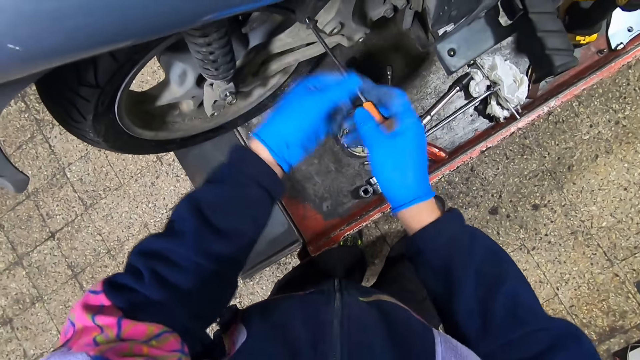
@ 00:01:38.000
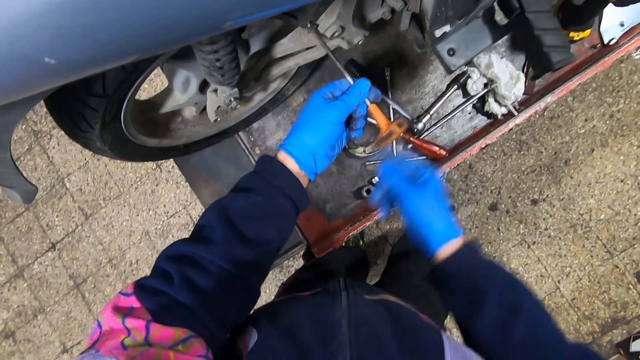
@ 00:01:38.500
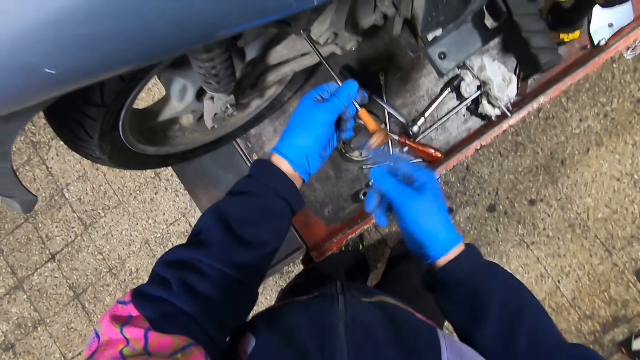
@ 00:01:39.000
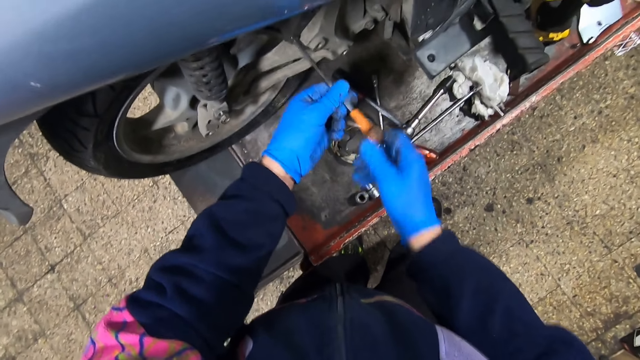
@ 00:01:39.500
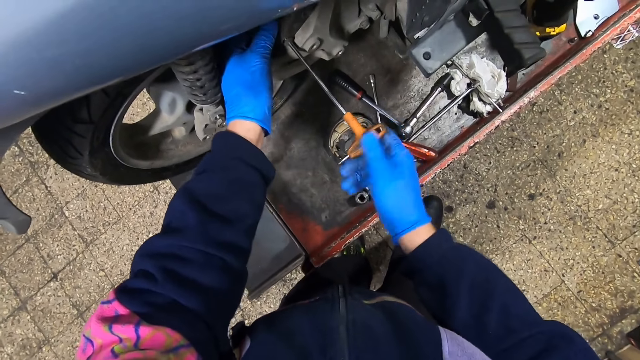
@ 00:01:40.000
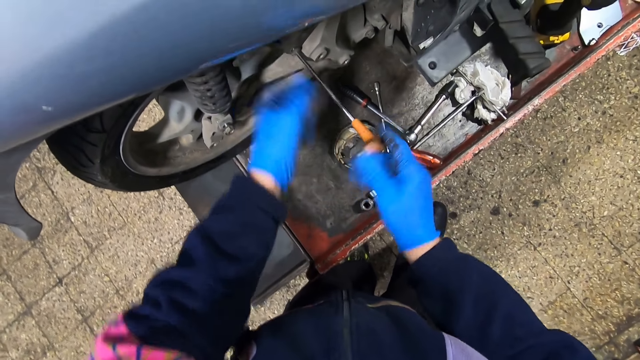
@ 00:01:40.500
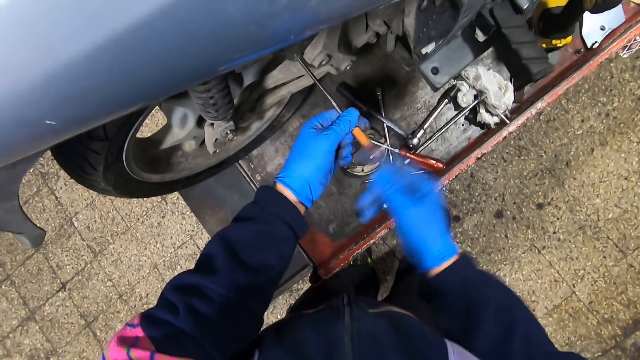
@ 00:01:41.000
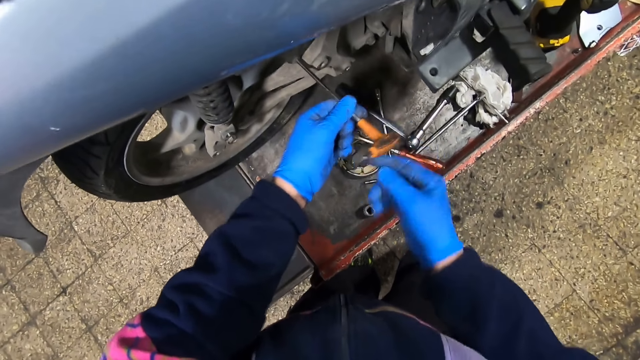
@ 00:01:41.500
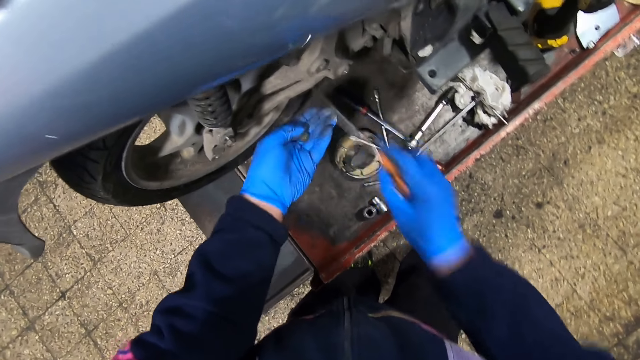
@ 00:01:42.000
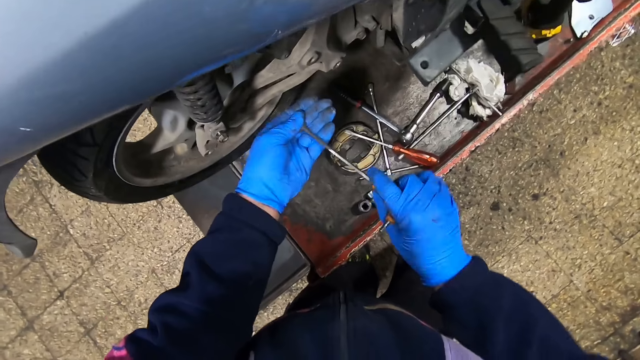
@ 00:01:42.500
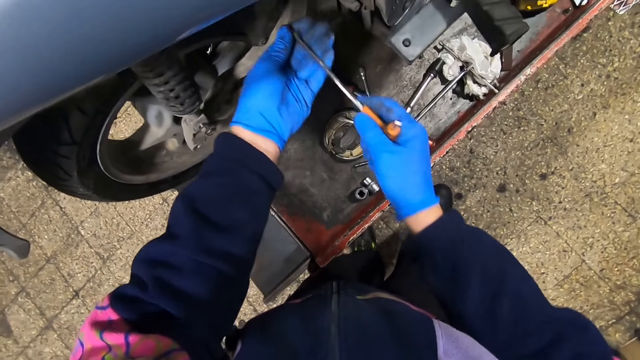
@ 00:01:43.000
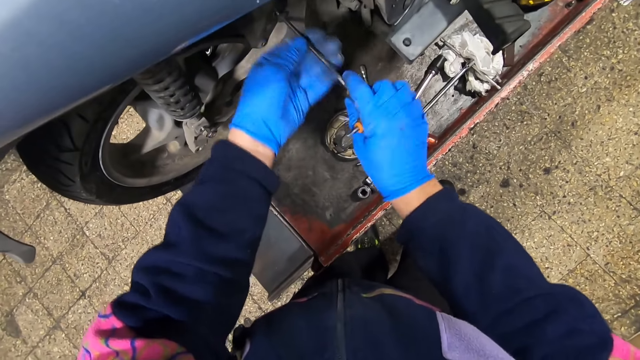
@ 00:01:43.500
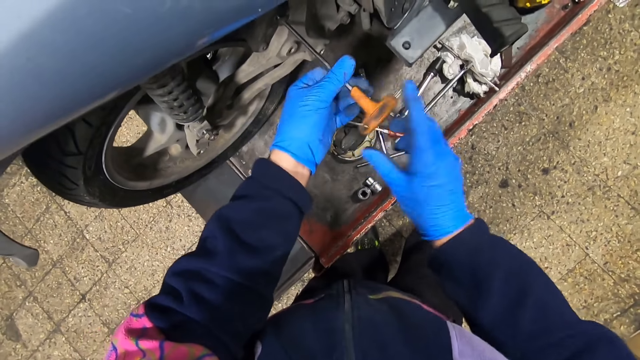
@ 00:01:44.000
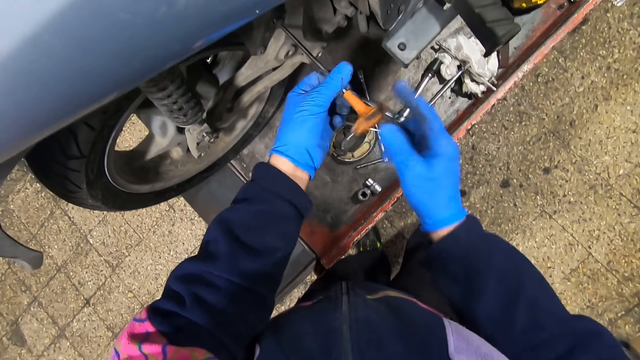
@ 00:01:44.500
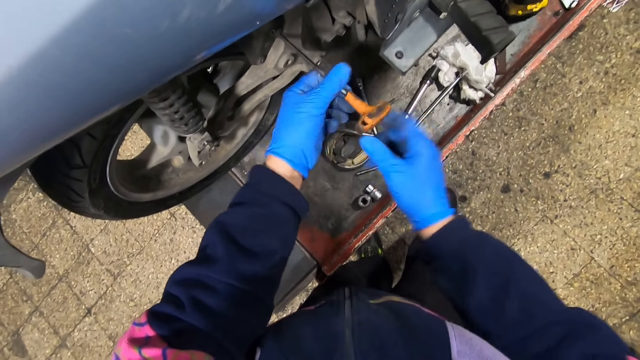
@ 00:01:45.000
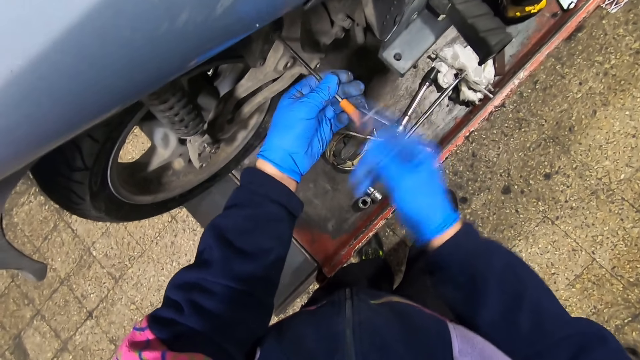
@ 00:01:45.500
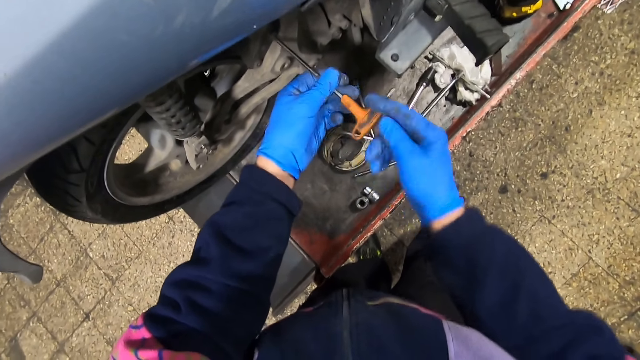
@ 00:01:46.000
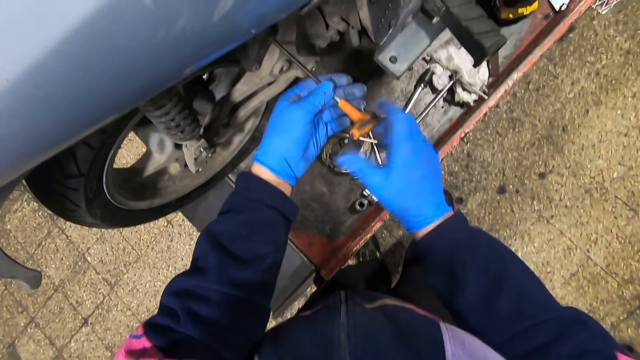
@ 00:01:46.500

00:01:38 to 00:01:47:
The camera wearer screws the screw into the wheel part with the screwdriver with both hands. He inserts the screwdriver in his right hand to another screw in his left hand. He screws the screw into another part of the wheel part with the screwdriver with both hands.

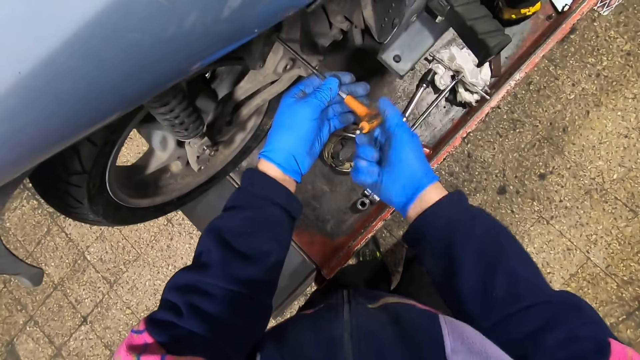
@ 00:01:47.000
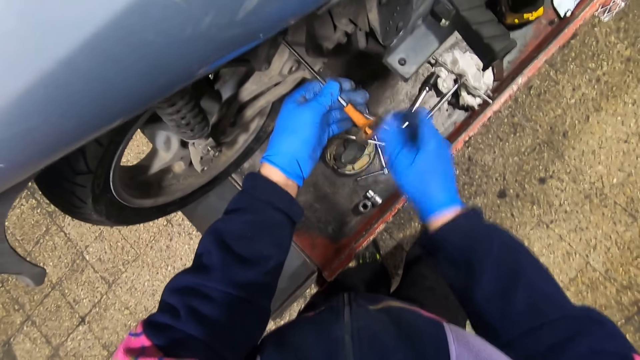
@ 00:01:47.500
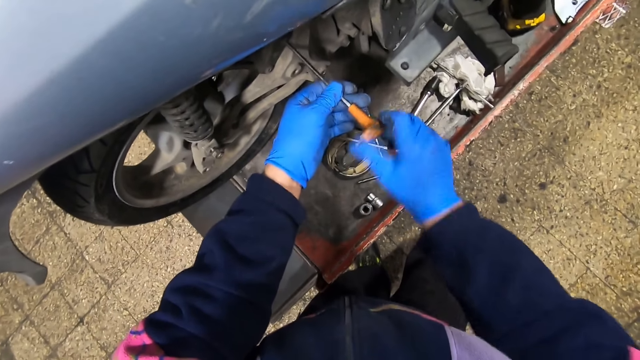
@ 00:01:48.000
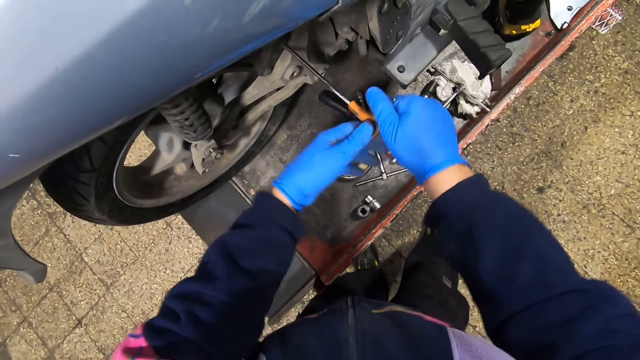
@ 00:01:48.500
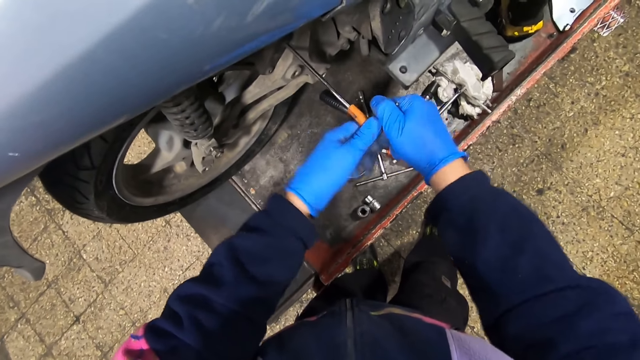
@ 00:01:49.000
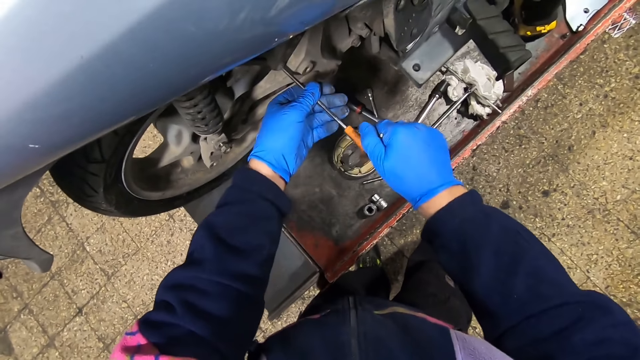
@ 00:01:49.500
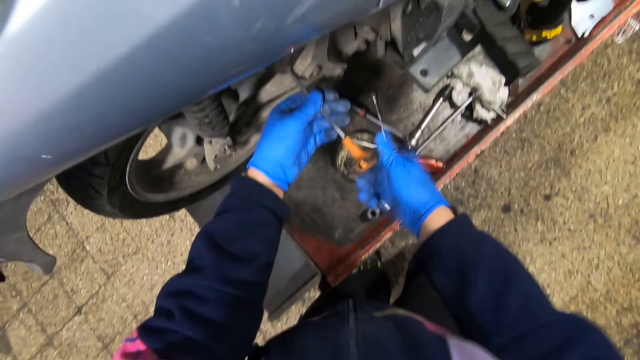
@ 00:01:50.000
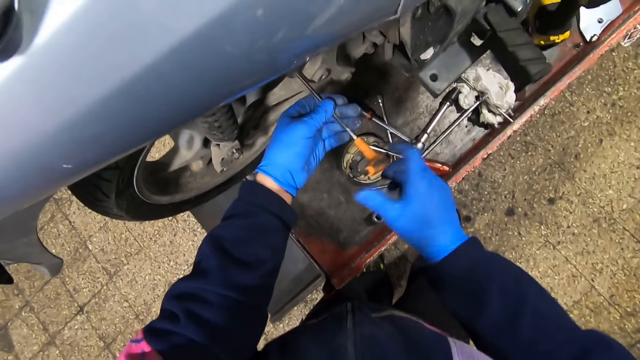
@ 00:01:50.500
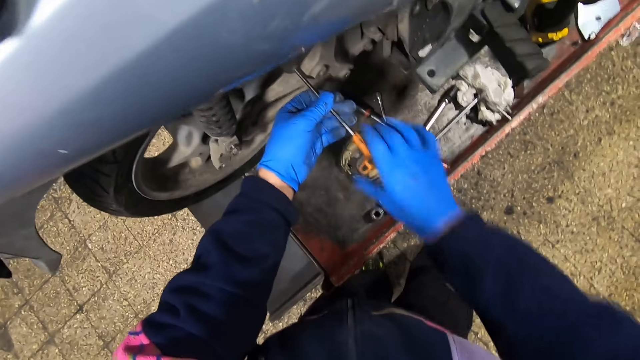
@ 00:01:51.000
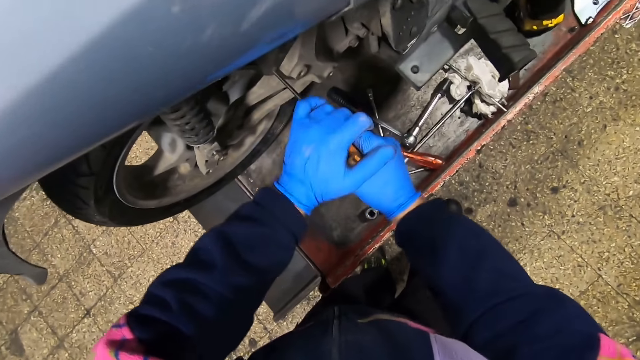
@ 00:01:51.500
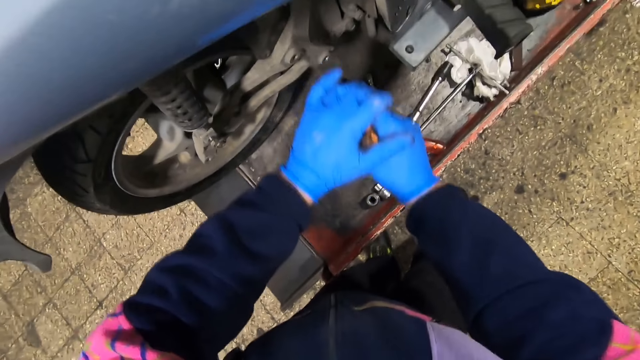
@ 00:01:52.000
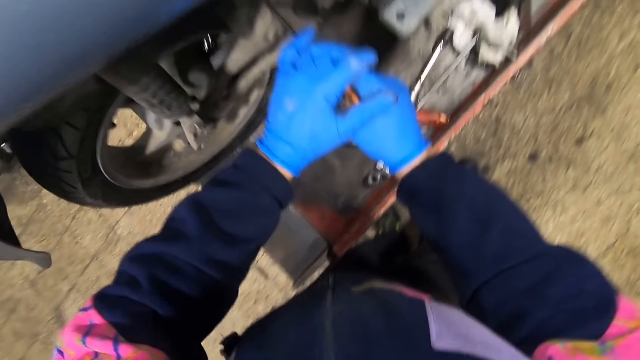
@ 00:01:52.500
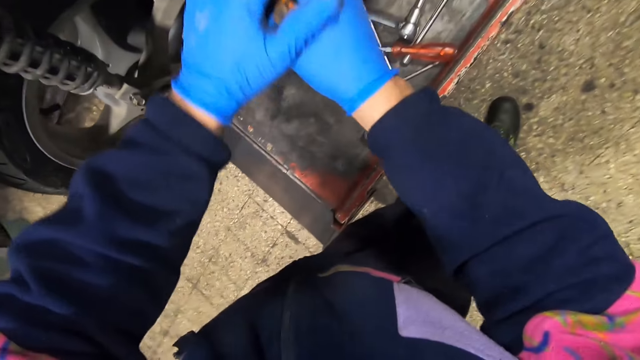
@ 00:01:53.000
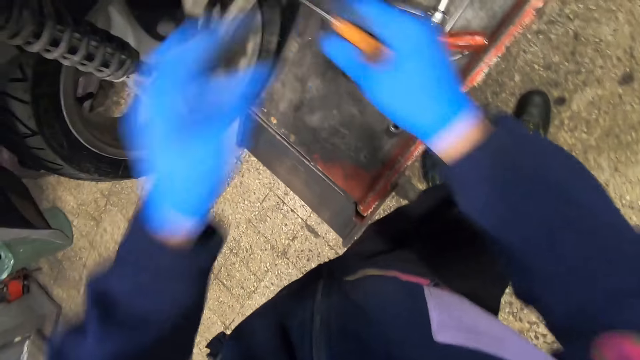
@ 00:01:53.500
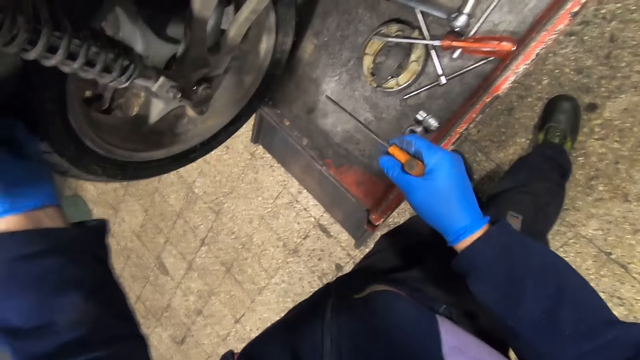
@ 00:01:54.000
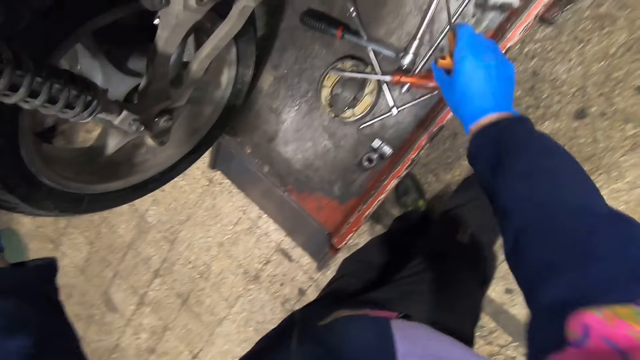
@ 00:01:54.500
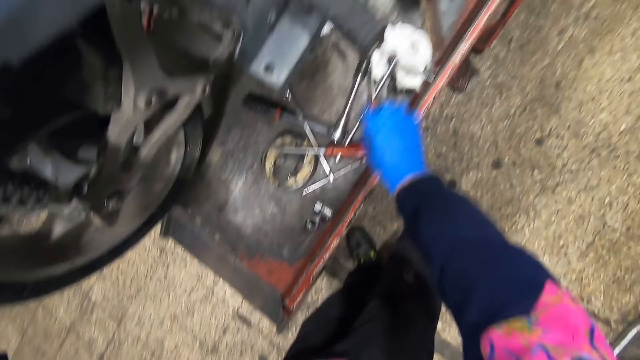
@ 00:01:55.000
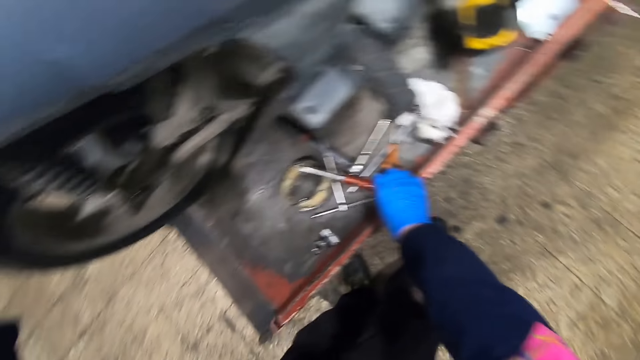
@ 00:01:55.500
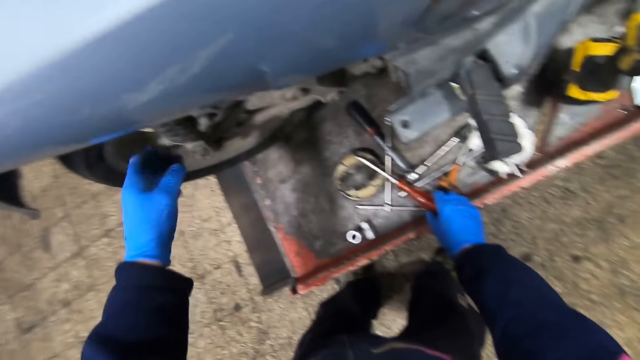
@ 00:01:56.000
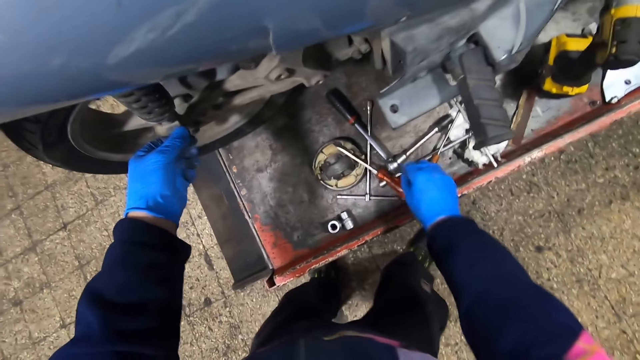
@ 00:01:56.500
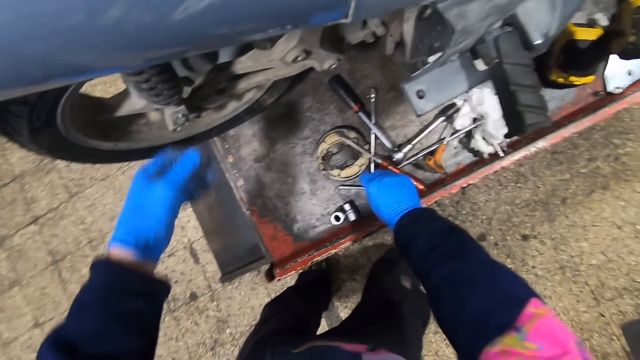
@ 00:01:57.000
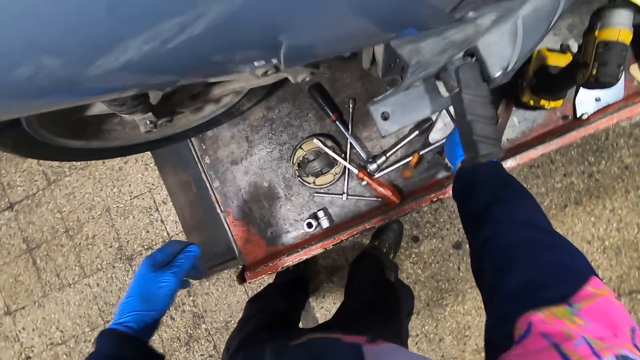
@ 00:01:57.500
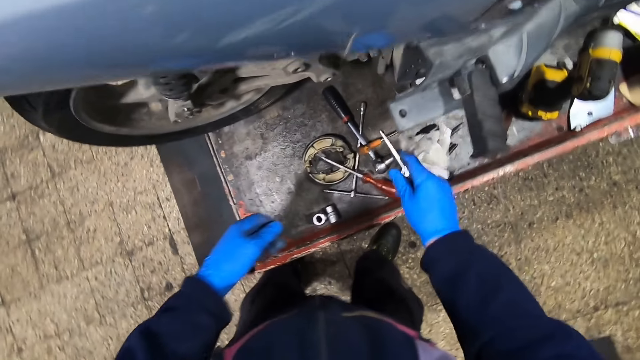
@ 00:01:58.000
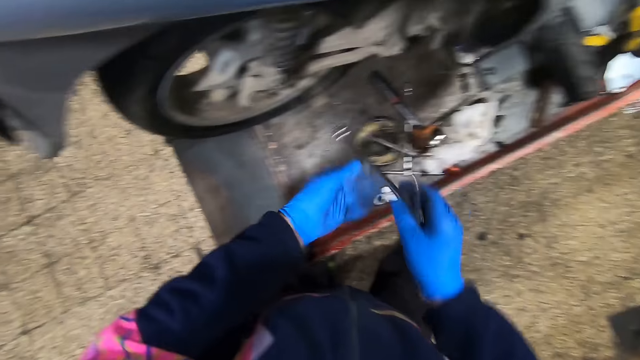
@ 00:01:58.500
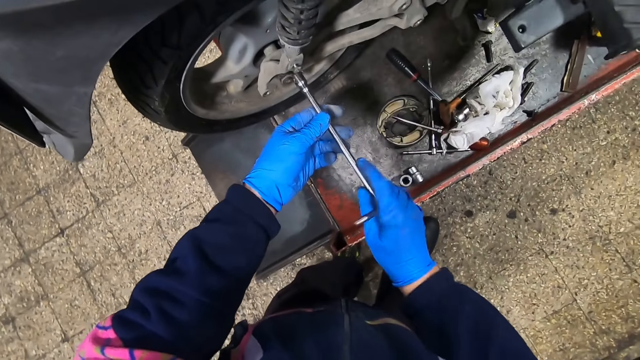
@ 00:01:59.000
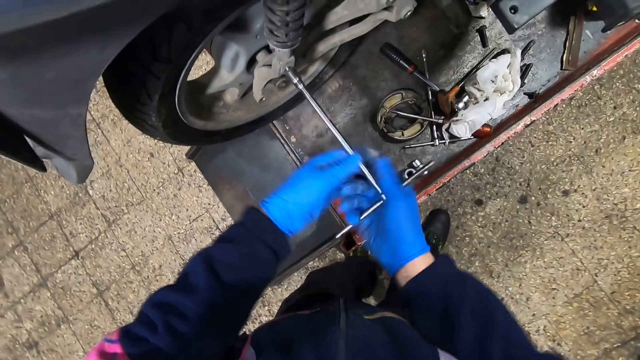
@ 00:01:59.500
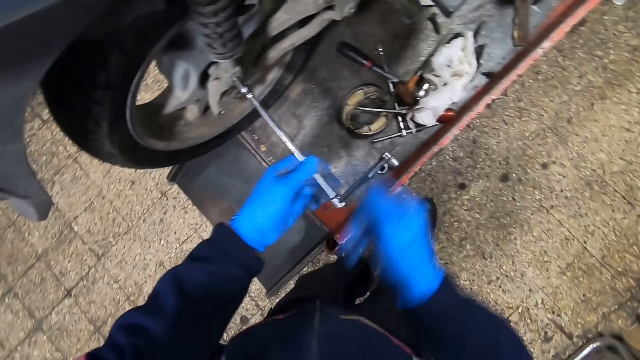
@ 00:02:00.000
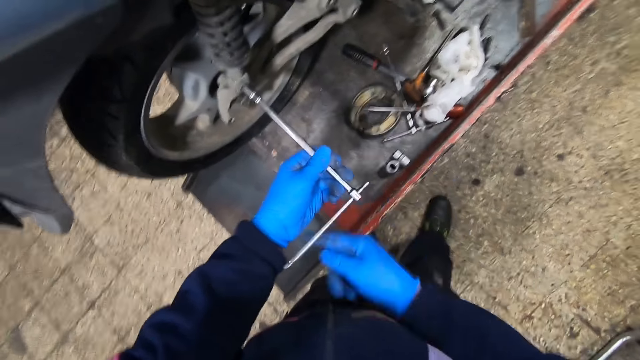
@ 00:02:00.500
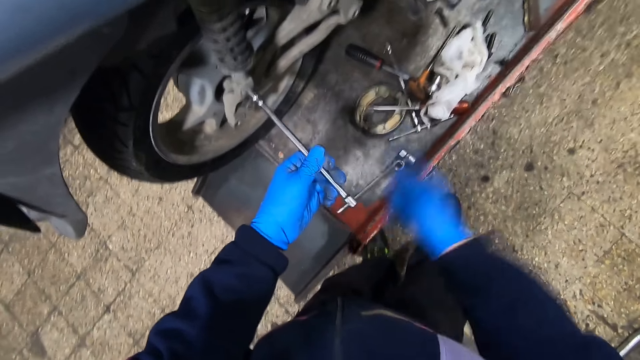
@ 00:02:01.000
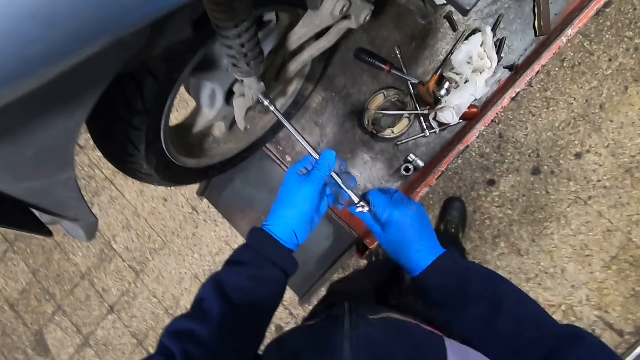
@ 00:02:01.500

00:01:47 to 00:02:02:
The camera wearer screws another screw in the wheel part with the screwdriver. He does it again. He shakes the rear tire with his left hand. He drops the screwdriver onto the car lift with his right hand. He picks up the nut tightener from the car lift with his right hand. He holds the nut tightener with both hands. He tightens the nut of the shock absorber with the nut tightener.
